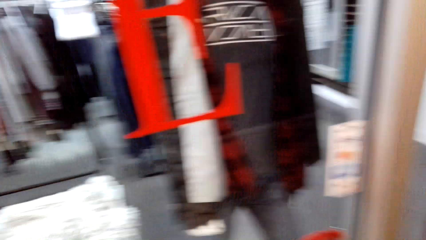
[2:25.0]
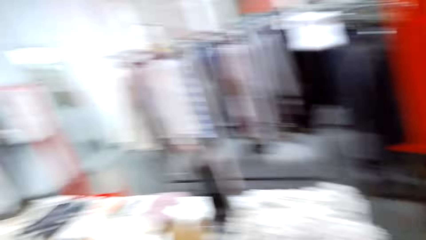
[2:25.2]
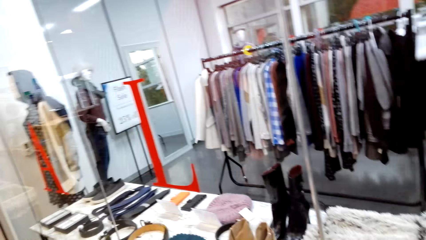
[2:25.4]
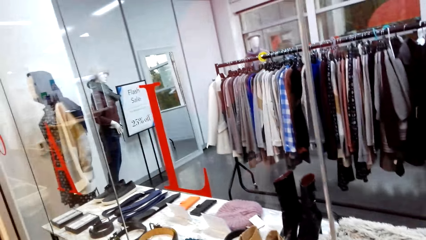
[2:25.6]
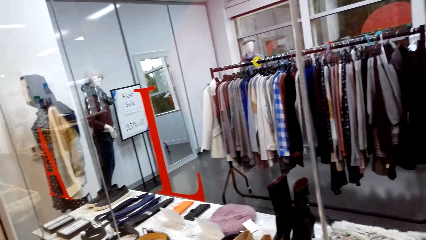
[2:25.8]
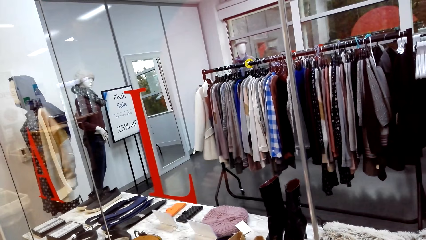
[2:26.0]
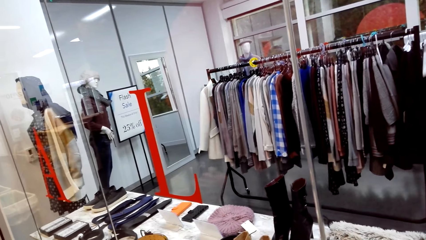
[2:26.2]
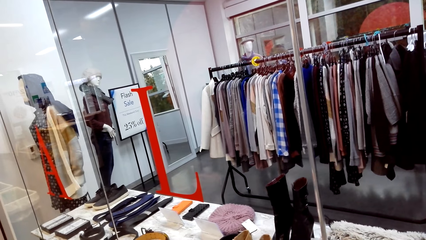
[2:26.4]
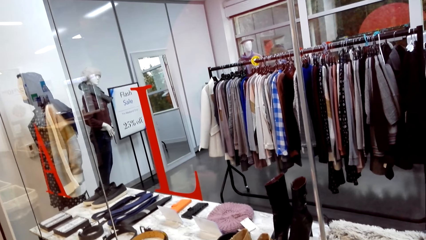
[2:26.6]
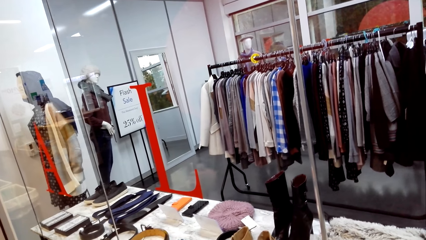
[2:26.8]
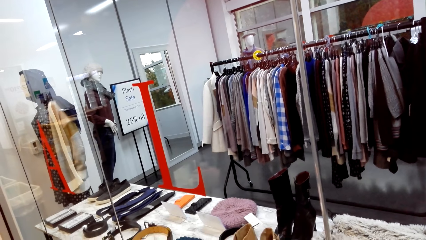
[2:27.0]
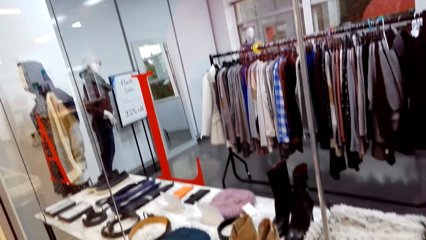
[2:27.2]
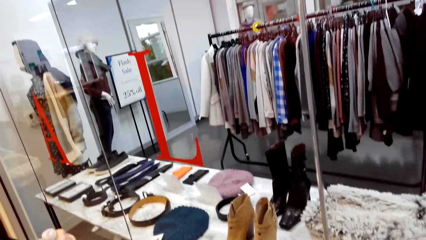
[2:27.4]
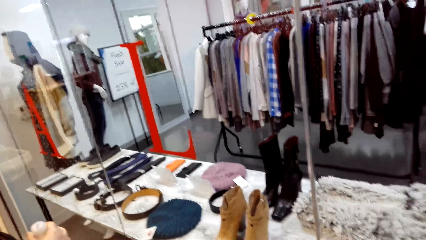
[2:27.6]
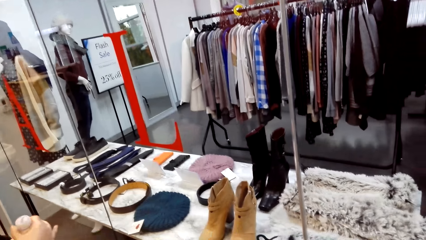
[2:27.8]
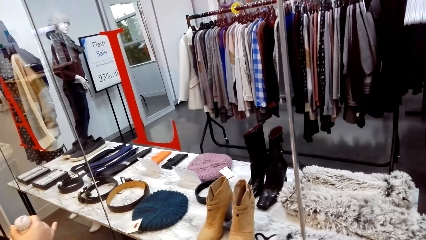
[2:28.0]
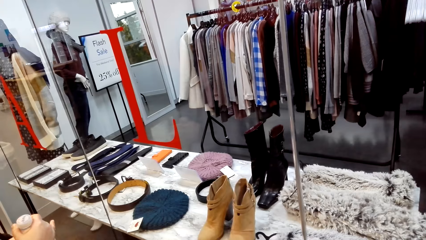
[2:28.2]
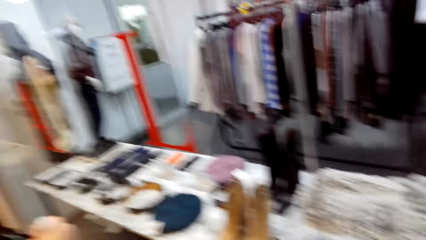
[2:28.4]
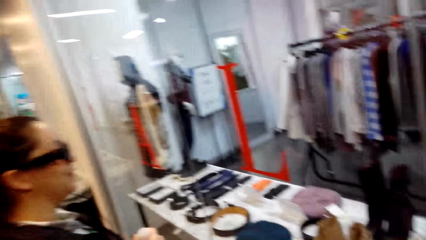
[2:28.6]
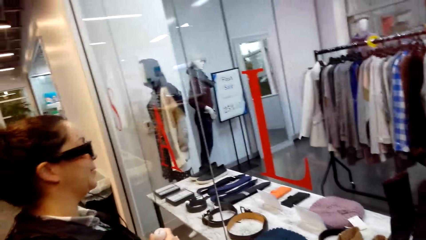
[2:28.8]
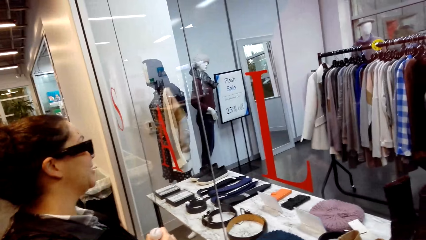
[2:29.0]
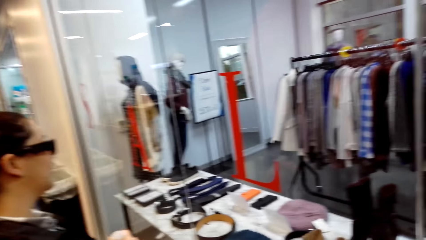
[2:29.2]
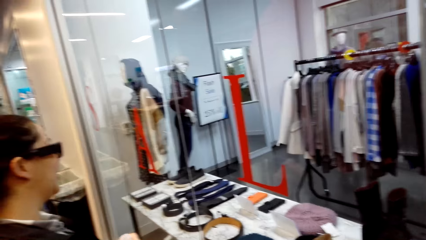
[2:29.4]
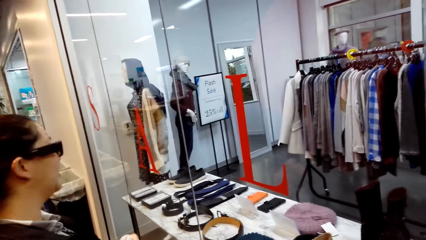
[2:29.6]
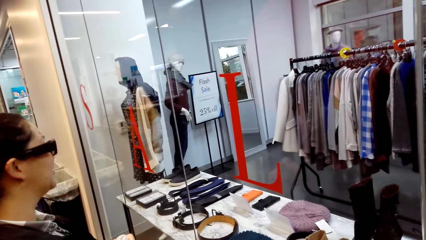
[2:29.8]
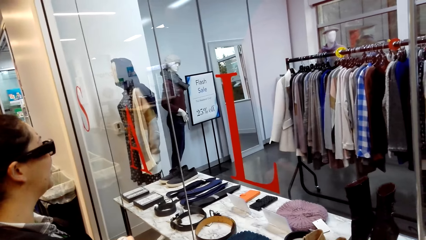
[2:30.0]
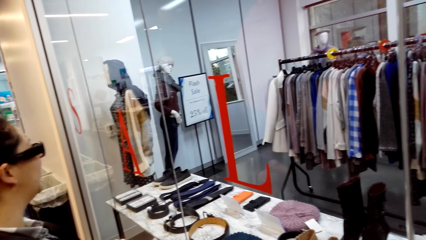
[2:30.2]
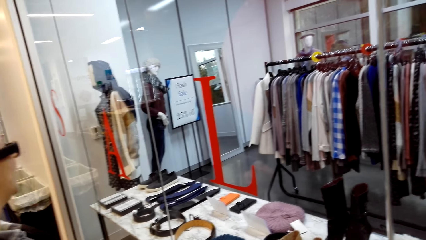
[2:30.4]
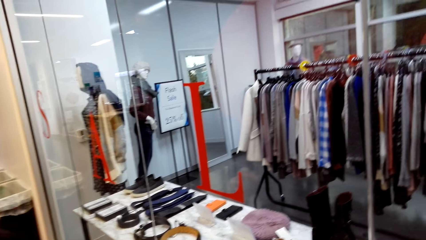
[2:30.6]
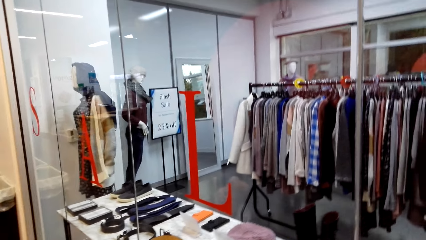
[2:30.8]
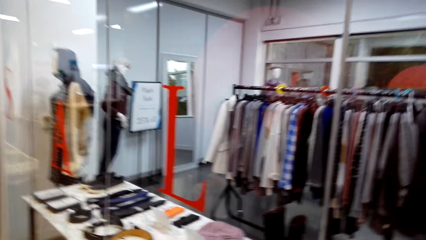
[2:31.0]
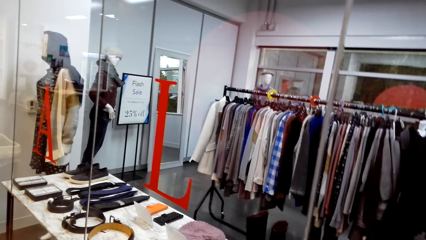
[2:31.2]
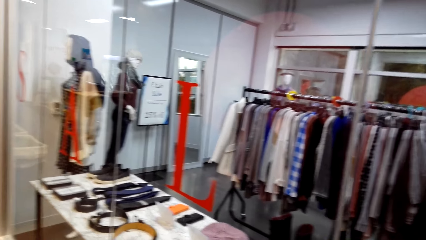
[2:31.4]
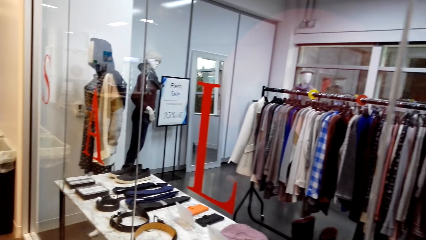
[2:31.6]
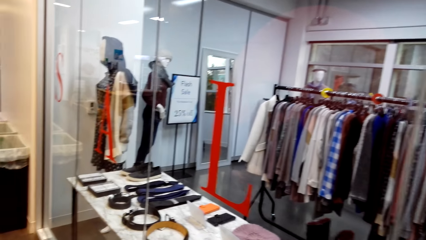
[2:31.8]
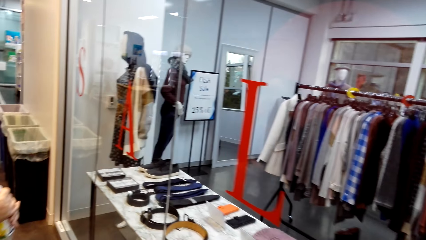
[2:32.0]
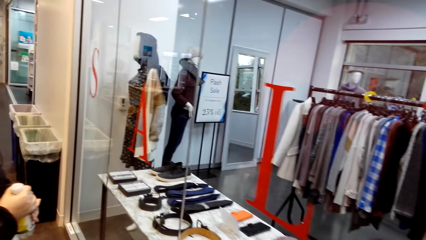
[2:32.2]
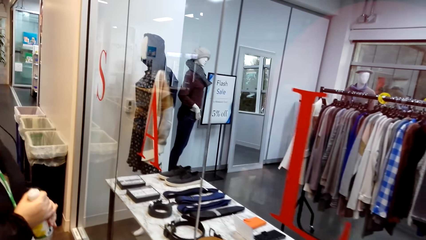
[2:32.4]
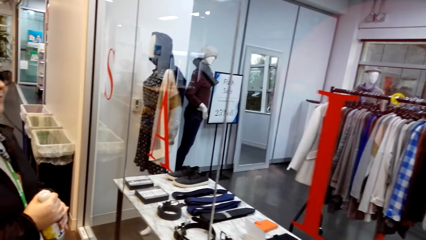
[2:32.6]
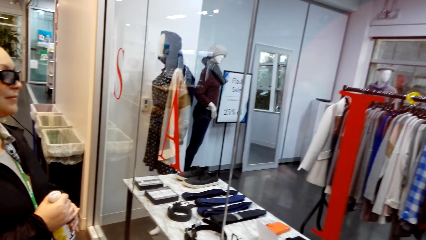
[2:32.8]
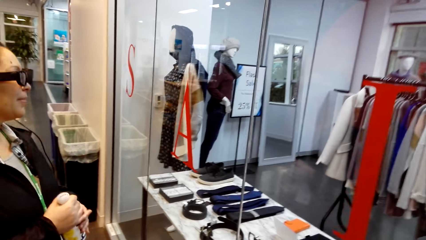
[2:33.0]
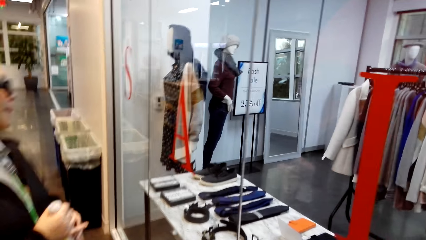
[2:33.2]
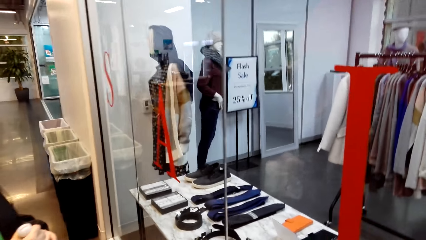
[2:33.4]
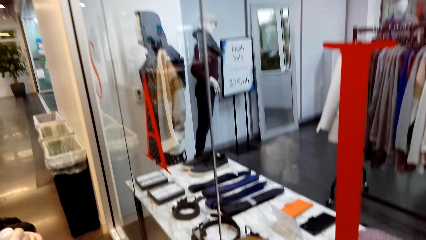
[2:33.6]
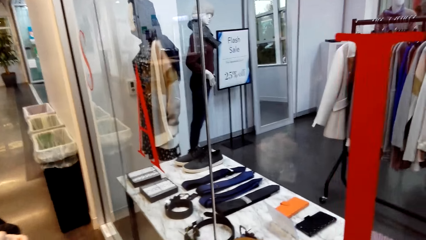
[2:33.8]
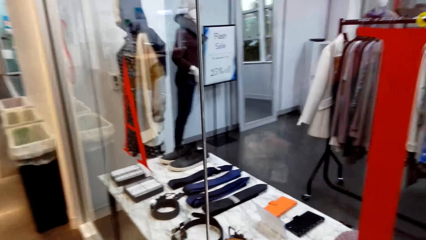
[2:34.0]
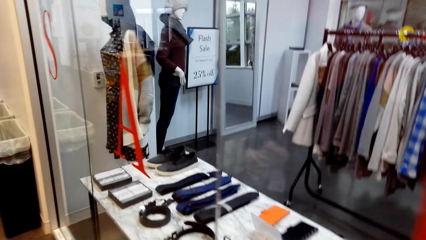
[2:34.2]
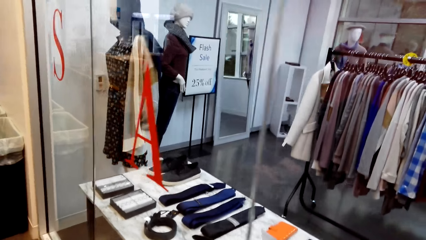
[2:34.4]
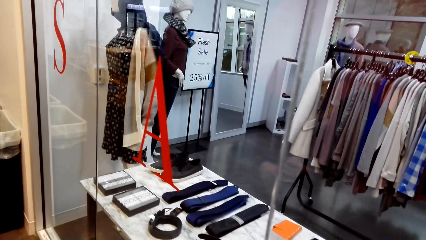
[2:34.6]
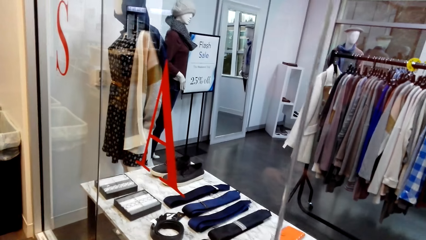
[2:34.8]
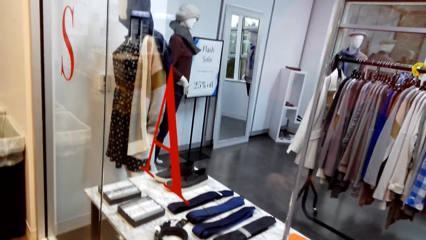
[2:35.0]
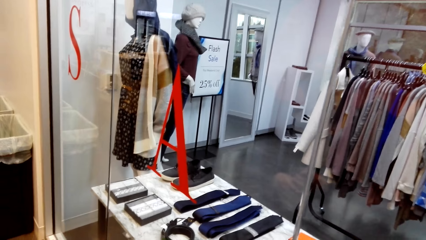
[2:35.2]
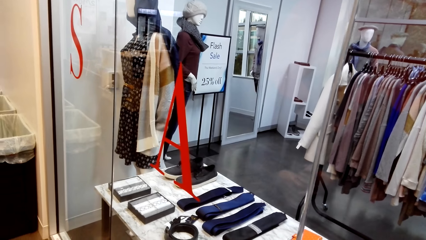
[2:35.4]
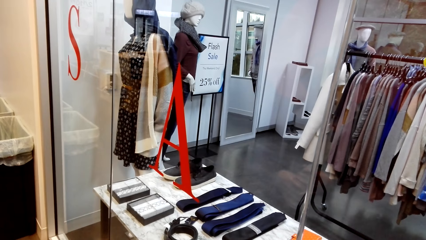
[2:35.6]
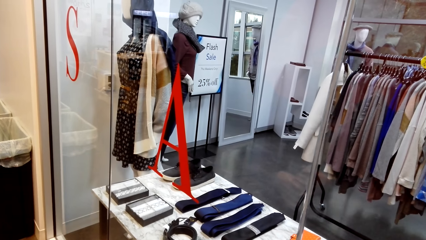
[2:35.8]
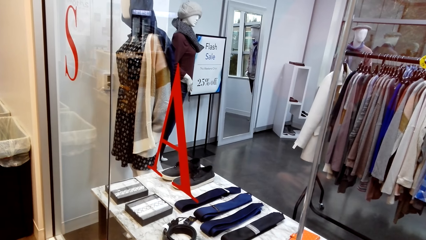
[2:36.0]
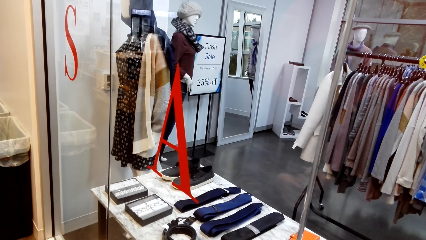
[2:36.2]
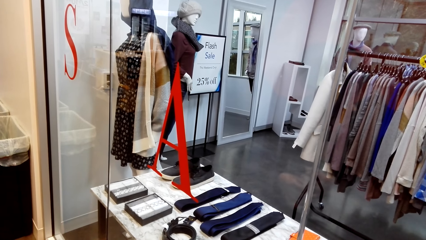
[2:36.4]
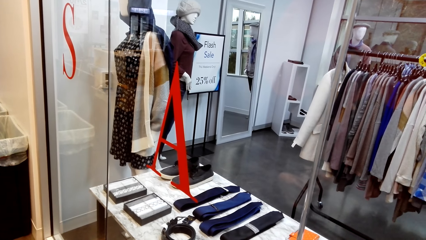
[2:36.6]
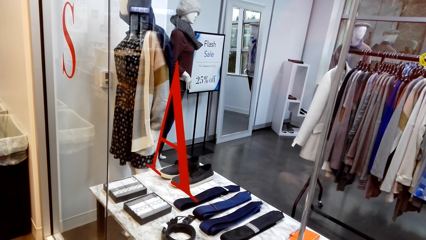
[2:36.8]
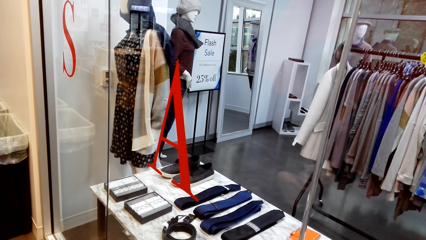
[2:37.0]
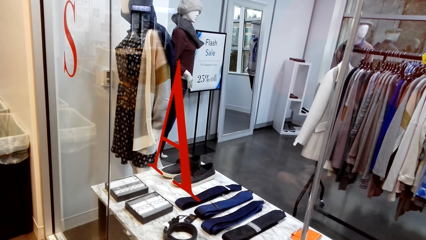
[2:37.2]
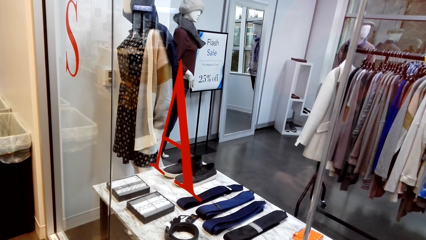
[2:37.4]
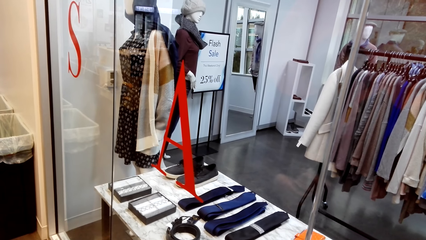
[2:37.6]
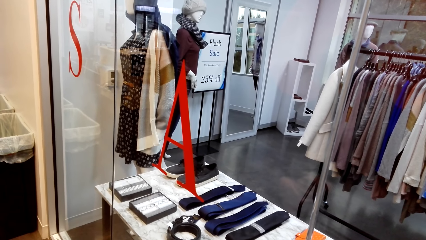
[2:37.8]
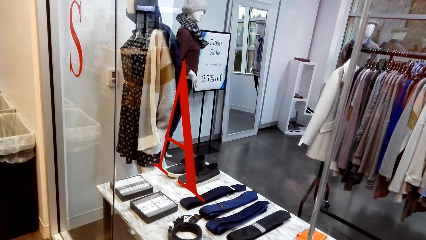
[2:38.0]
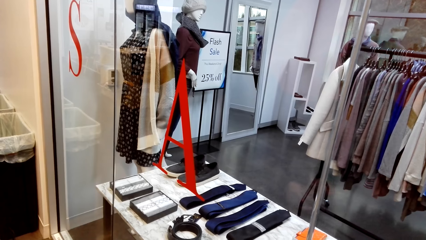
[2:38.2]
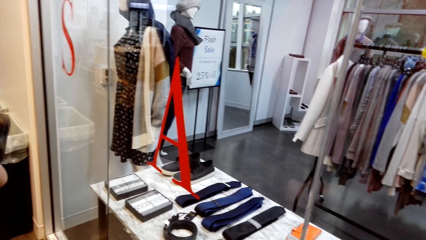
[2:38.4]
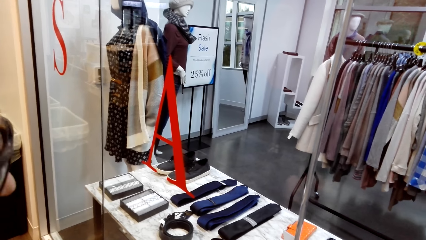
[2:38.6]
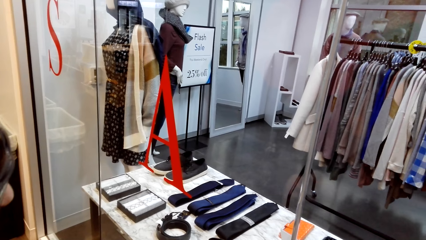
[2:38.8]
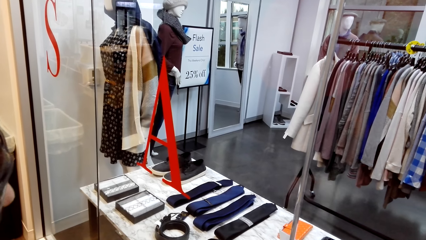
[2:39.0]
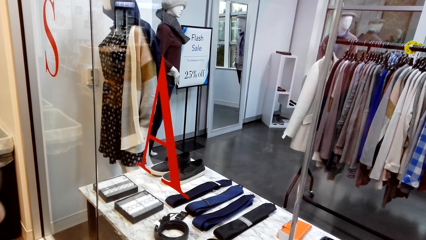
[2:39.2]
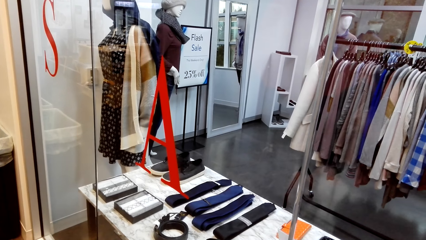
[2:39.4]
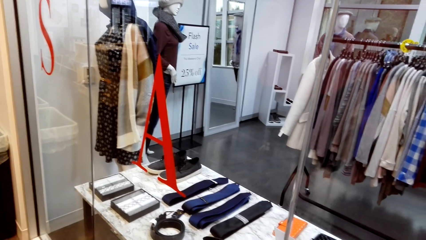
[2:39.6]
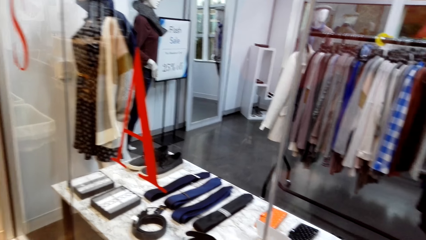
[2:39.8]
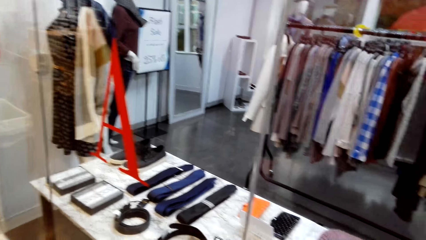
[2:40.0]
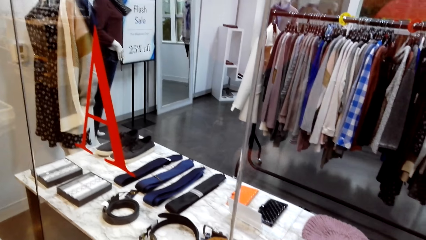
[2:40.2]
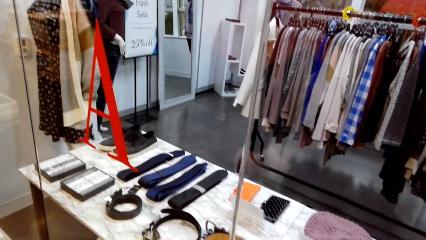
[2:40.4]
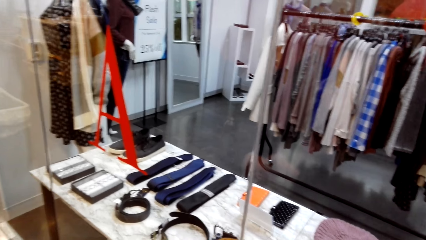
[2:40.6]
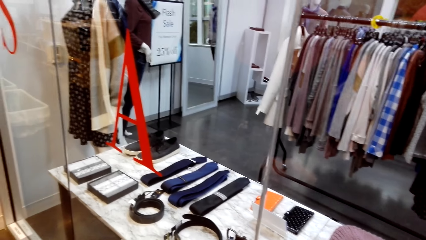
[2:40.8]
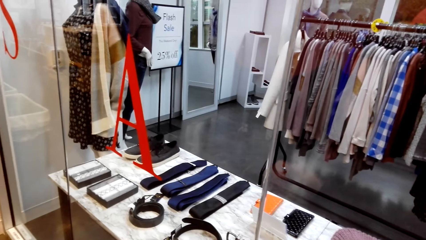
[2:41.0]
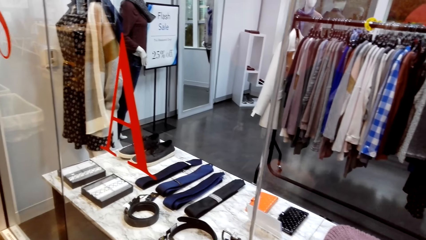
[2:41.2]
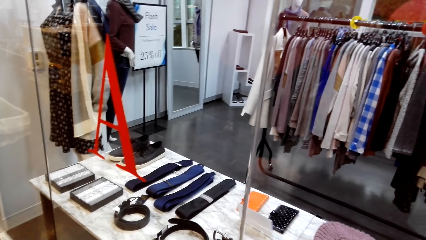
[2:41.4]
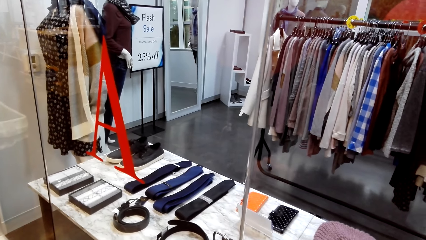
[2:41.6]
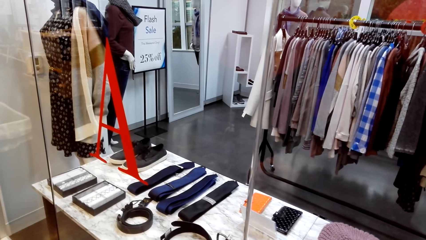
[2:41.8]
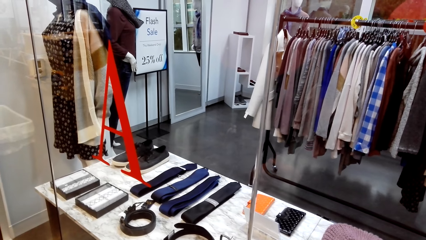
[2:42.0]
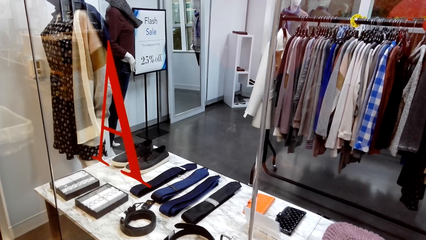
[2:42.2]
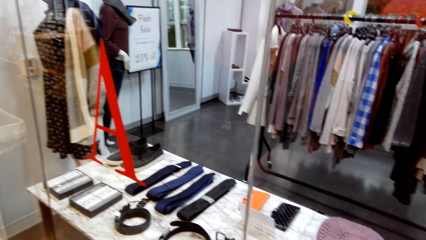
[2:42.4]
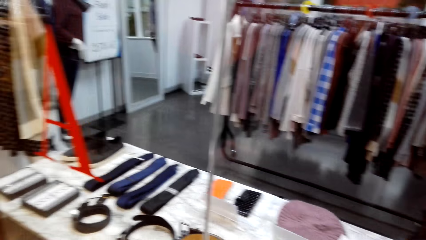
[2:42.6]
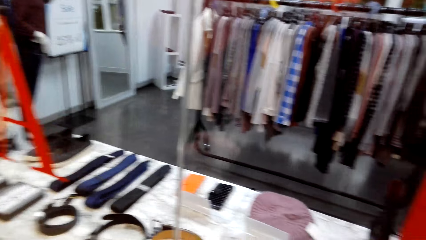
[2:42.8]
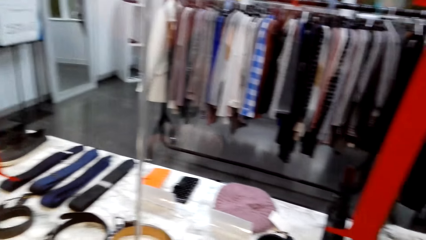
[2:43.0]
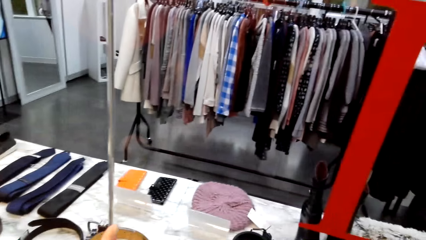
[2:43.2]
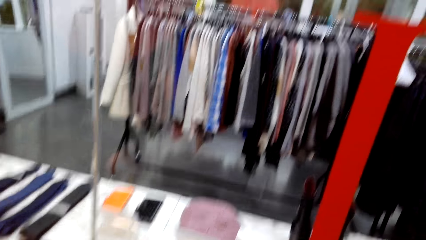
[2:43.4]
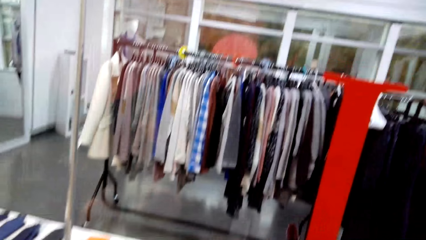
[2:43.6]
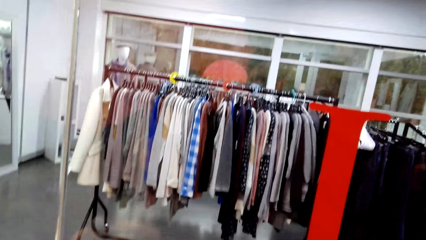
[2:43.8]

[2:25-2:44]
A woman holds a bottle. The woman looks around and moves around.
